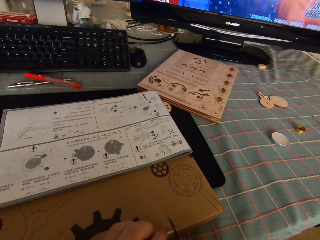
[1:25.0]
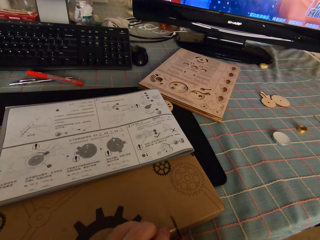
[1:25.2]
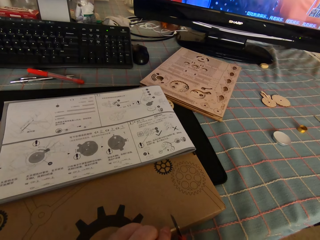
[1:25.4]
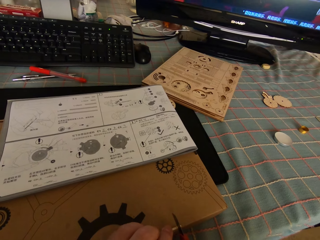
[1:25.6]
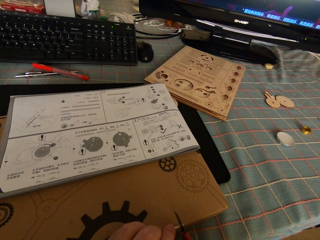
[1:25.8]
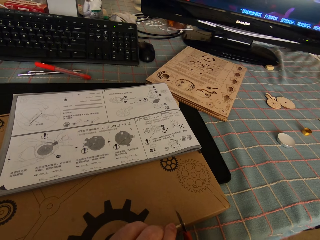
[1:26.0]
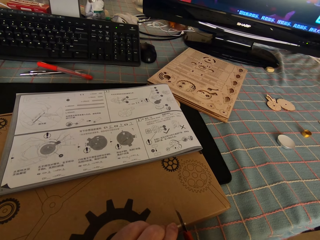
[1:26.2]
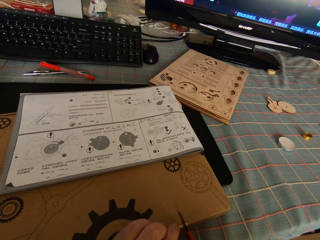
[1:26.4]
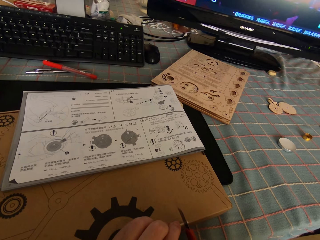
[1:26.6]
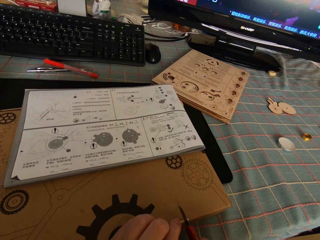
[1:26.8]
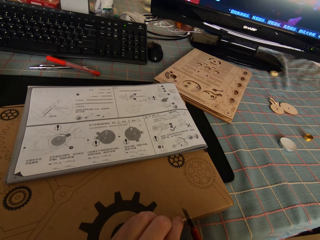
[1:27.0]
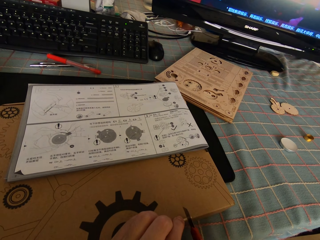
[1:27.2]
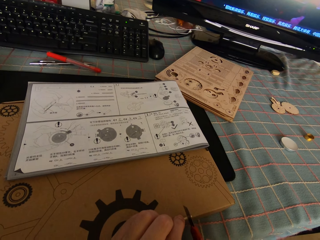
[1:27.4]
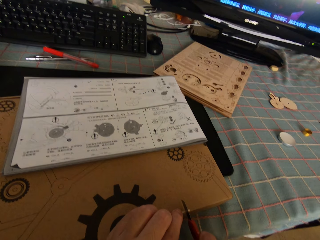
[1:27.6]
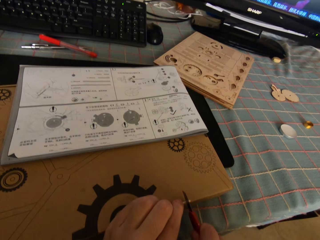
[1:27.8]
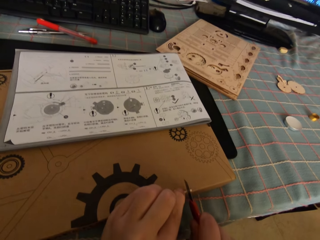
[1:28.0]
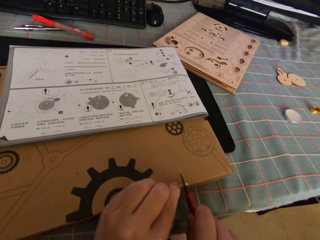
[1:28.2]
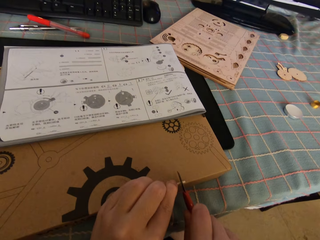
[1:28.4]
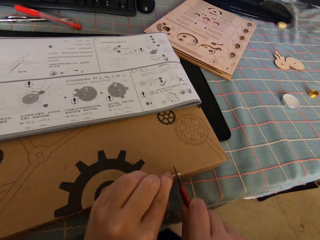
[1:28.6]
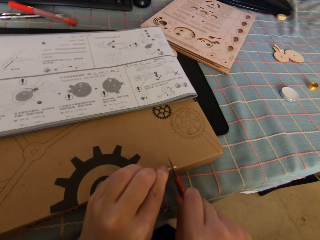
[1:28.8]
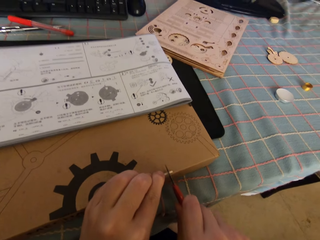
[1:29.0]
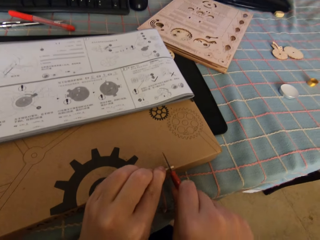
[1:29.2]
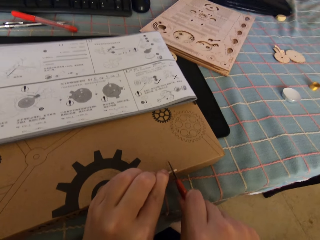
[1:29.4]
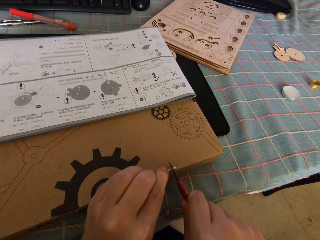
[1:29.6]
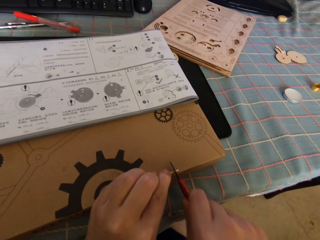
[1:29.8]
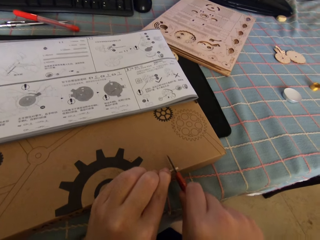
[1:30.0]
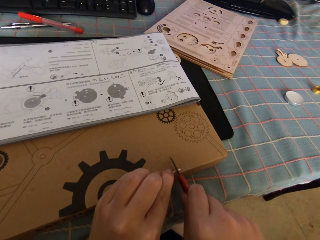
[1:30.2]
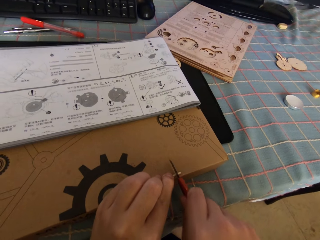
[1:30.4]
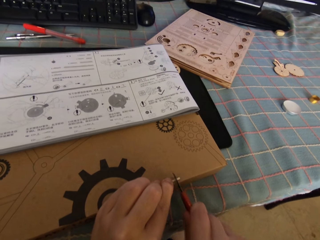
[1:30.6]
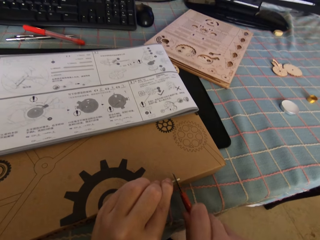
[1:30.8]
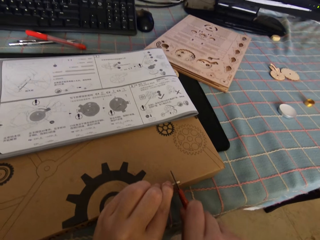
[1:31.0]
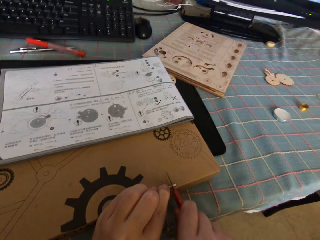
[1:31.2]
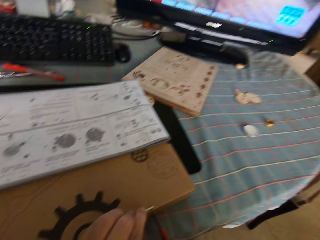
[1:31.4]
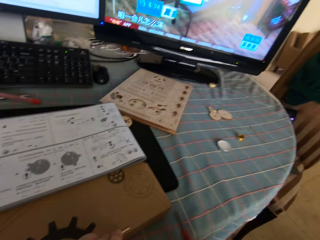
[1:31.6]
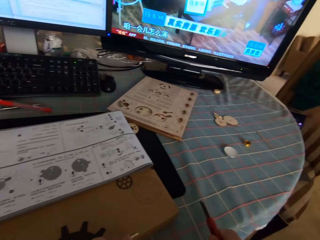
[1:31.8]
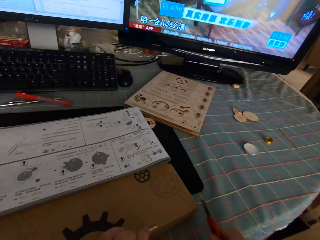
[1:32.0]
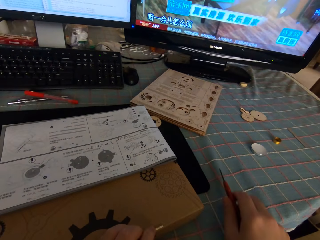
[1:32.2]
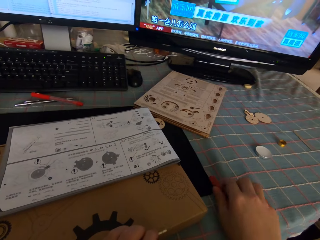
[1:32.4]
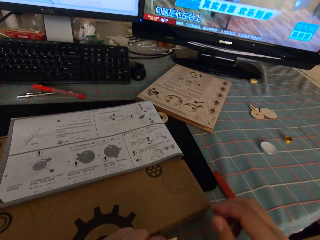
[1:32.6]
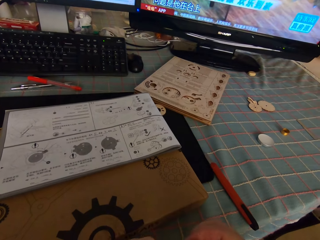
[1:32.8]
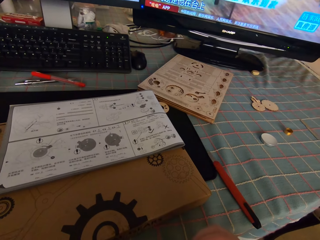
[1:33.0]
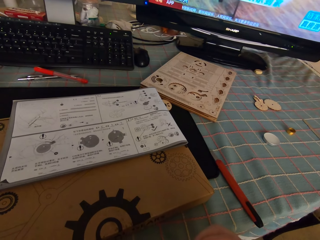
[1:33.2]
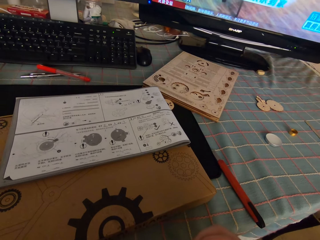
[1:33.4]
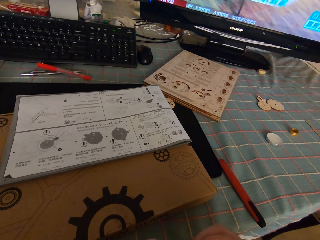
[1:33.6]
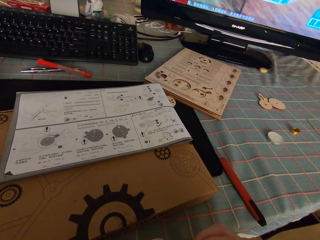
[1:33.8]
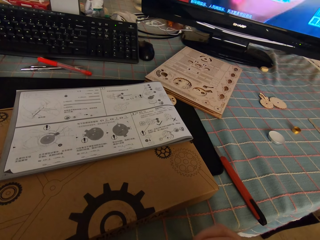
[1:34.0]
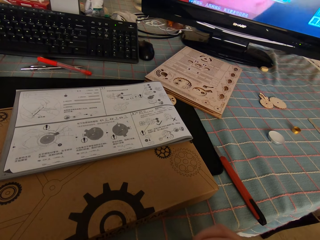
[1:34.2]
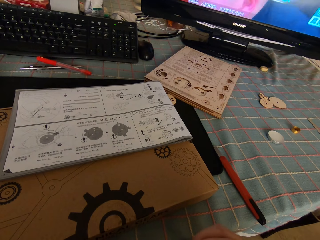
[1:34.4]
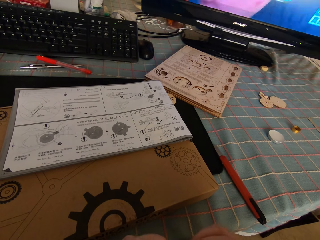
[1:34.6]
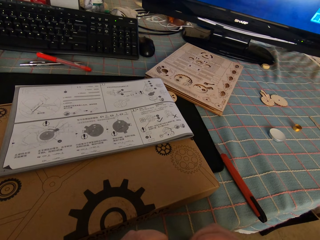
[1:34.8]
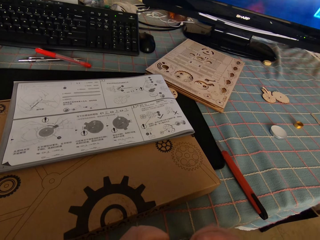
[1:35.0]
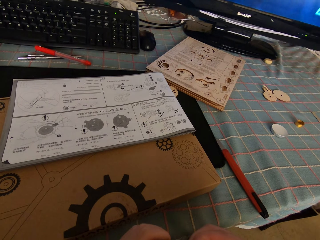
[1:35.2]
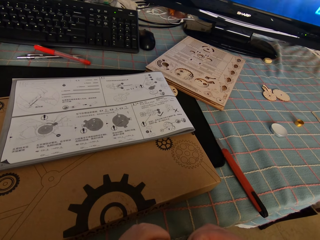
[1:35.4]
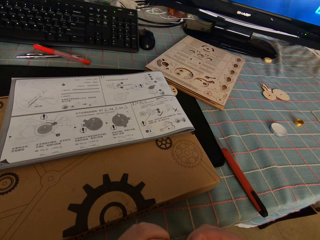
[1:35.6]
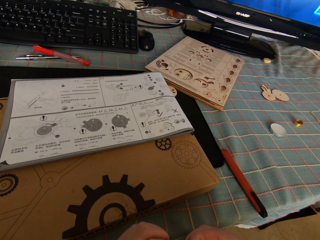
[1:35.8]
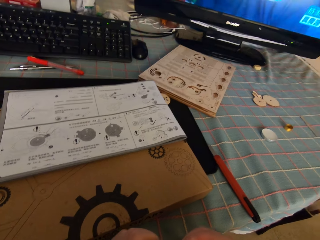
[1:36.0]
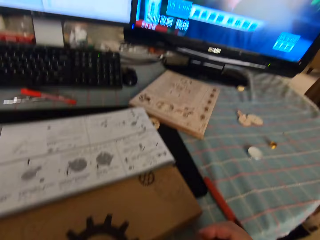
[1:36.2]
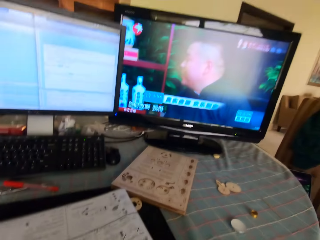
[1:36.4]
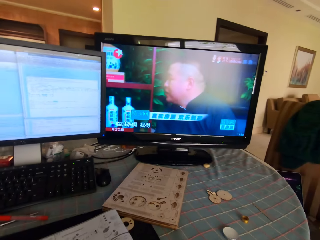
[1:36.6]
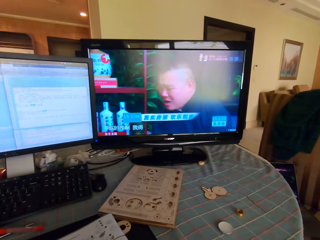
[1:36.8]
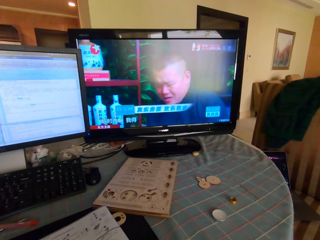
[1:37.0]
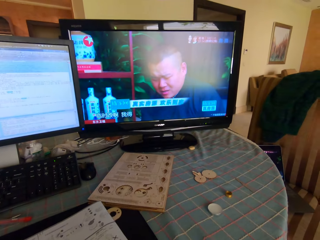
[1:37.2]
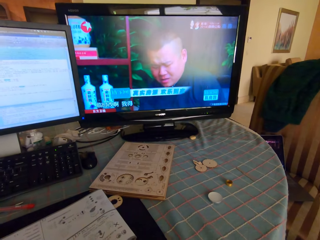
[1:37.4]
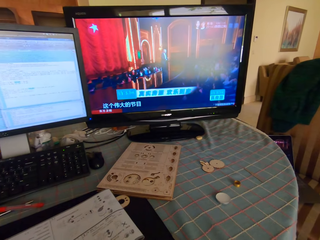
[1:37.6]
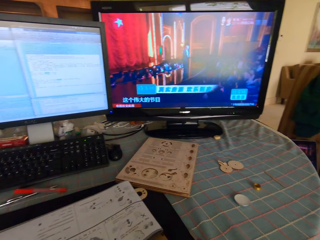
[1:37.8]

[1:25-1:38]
The camera wearer cuts the round wood stick with the knife cutter on the puzzle package box. They drop the knife cutter on the desk. They do something.

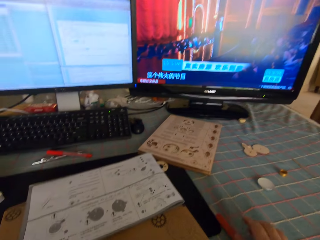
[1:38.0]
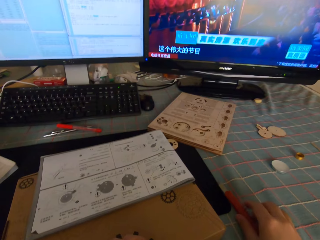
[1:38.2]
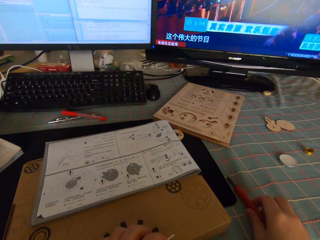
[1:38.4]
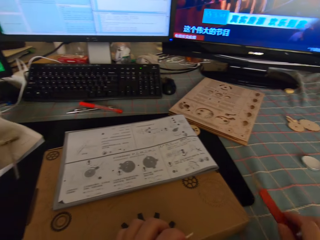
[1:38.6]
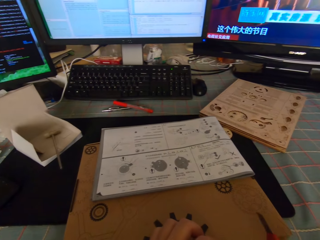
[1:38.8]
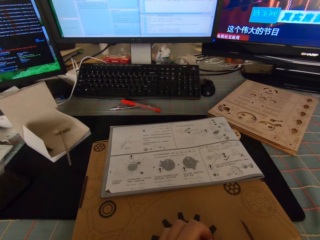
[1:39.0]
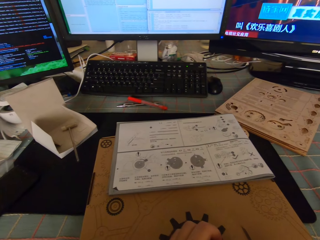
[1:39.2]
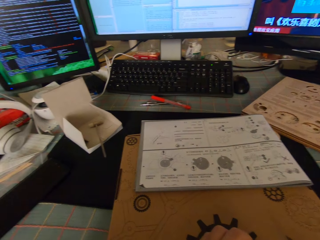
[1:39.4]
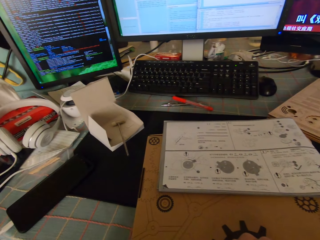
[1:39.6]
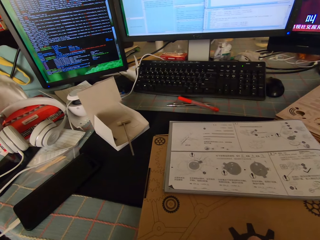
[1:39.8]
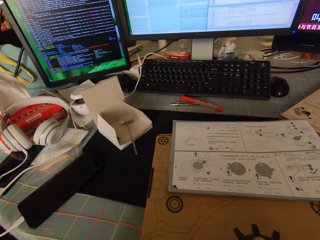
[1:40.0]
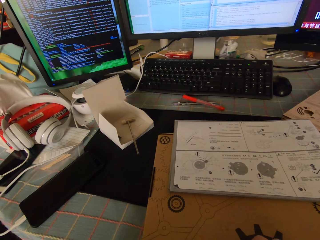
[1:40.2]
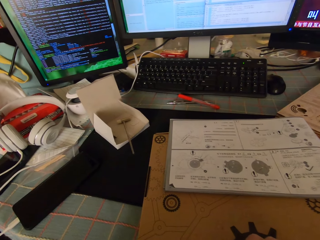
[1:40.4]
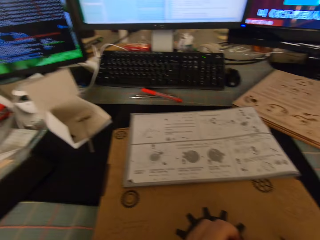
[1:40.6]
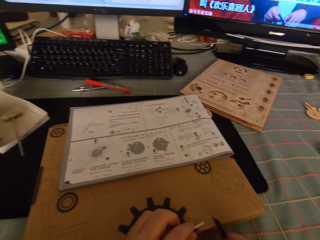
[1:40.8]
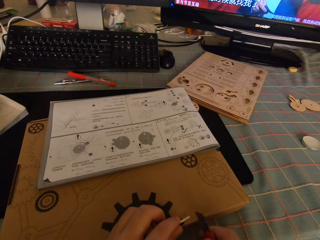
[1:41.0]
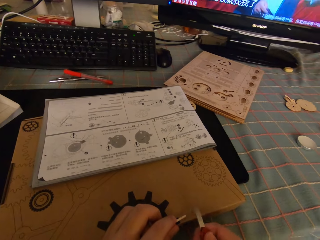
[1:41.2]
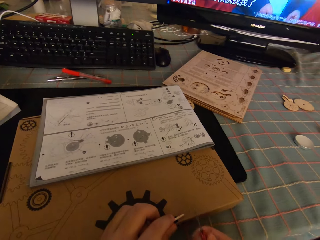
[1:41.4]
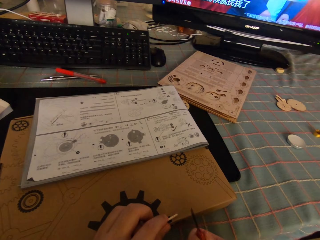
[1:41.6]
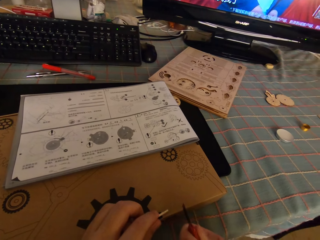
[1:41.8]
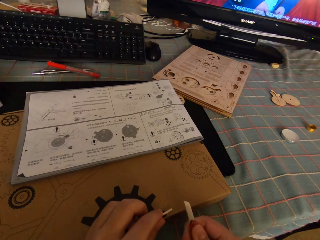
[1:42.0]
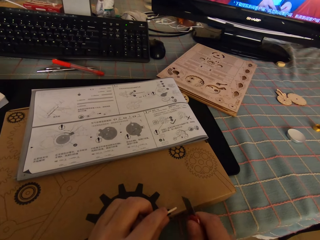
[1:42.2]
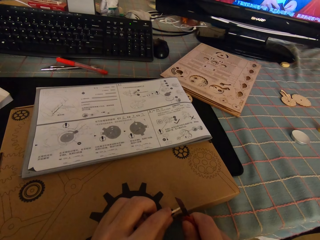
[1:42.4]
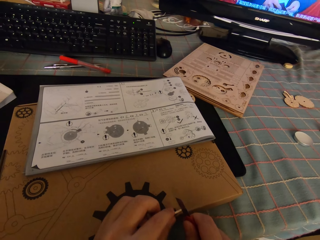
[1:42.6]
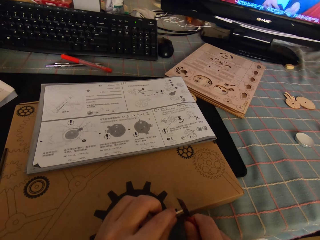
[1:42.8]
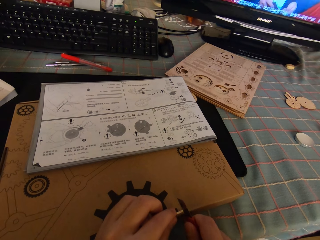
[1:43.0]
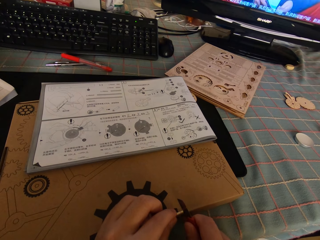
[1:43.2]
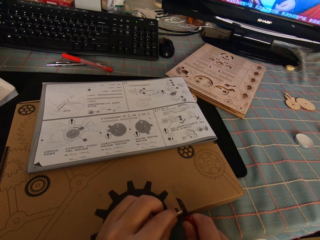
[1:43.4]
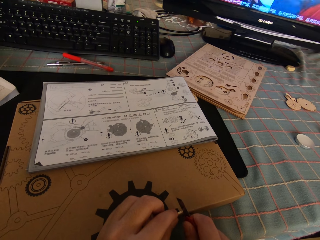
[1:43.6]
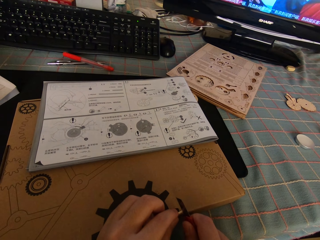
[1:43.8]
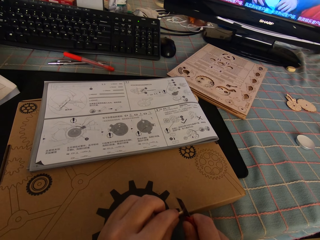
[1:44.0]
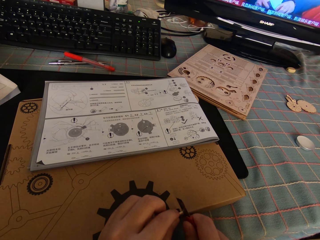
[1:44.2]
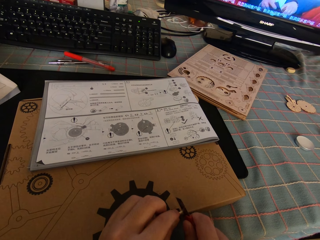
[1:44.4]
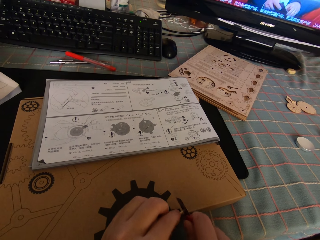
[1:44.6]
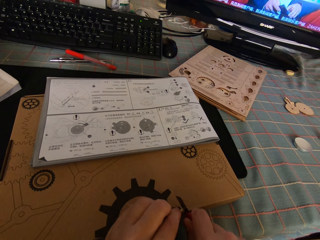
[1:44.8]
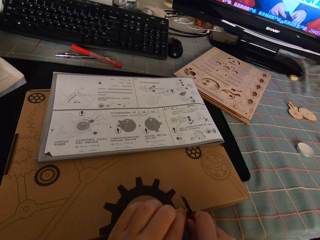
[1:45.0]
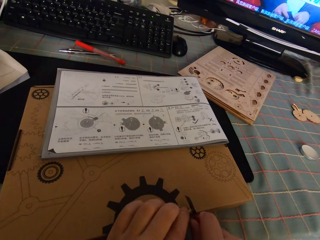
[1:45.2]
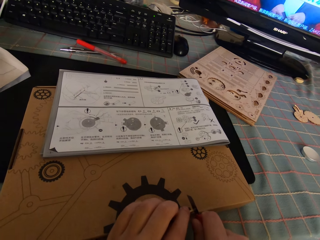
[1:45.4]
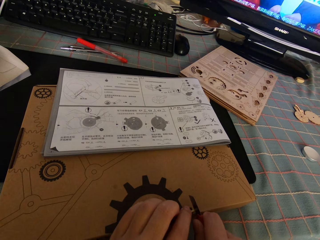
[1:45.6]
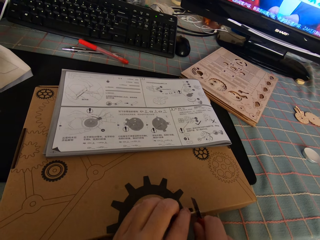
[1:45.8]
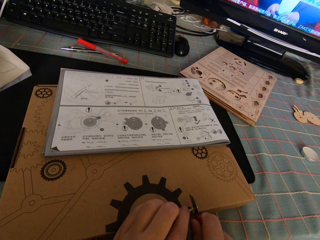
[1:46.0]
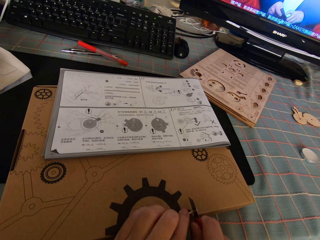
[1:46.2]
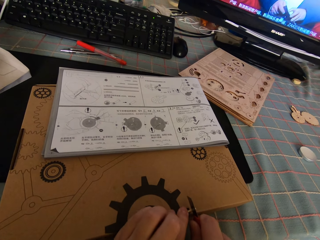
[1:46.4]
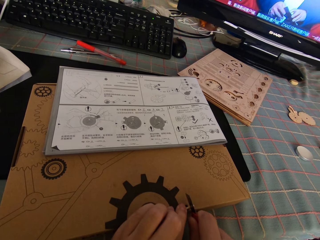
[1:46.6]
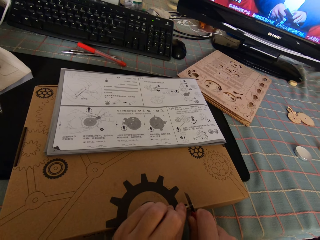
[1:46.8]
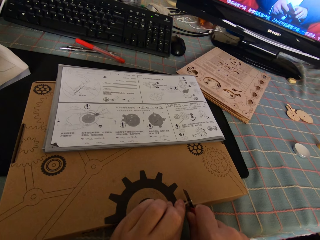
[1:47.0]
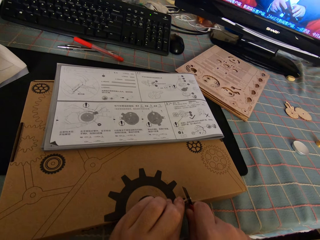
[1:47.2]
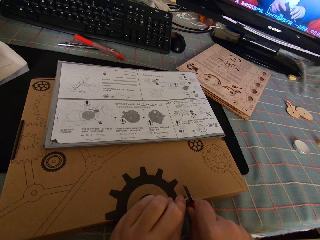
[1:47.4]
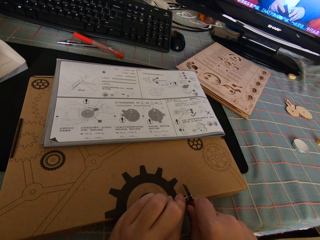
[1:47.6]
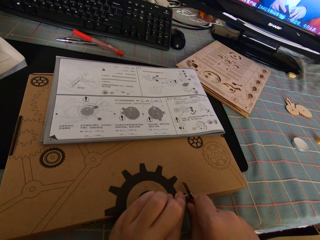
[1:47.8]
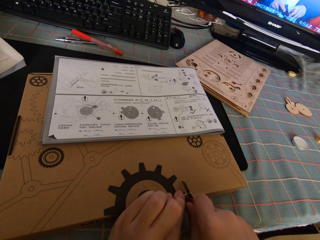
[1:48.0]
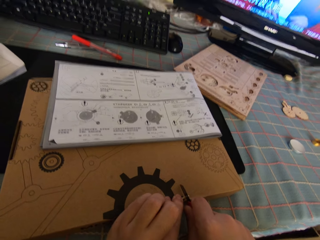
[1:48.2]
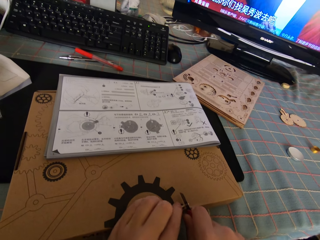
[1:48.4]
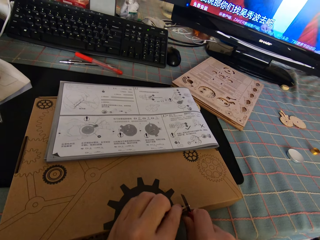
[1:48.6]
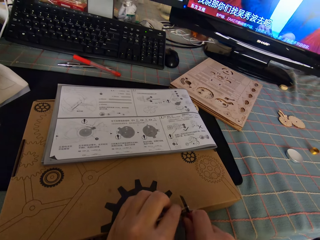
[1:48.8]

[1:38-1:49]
The camera wearer picks up the knife cutter from the desk. They look around. They cut the round wood stick with the knife cutter on the puzzle package box.
